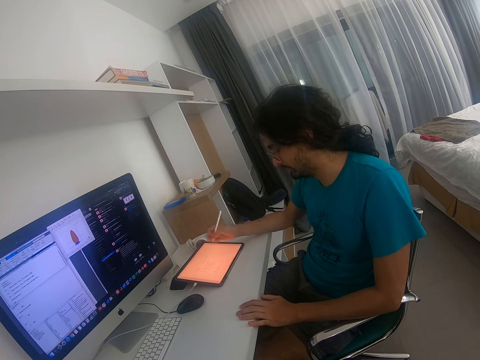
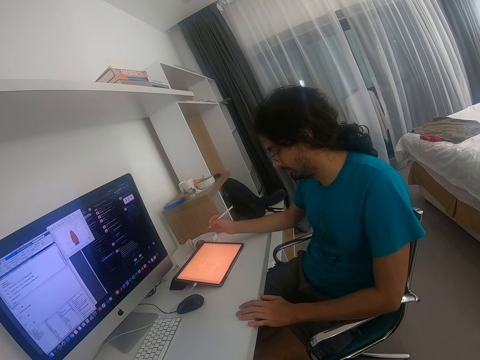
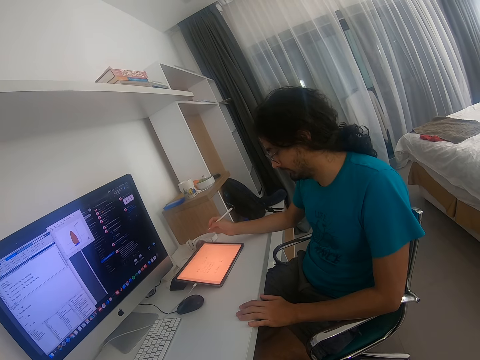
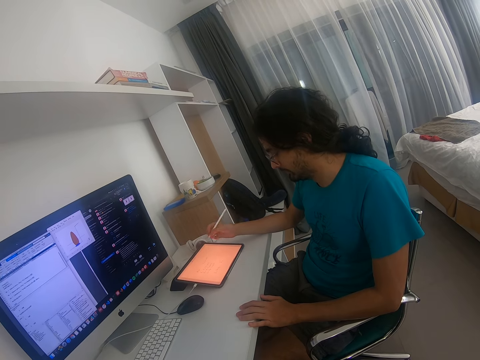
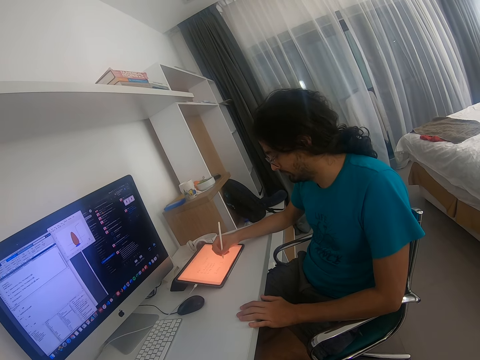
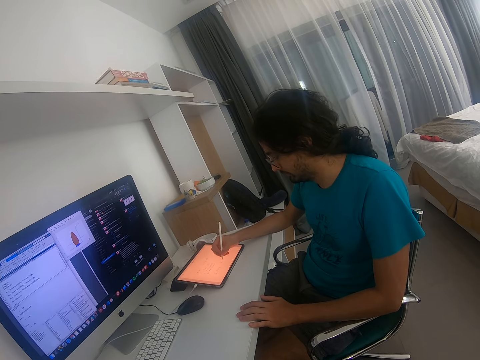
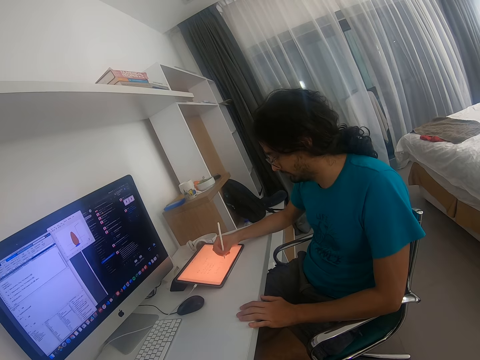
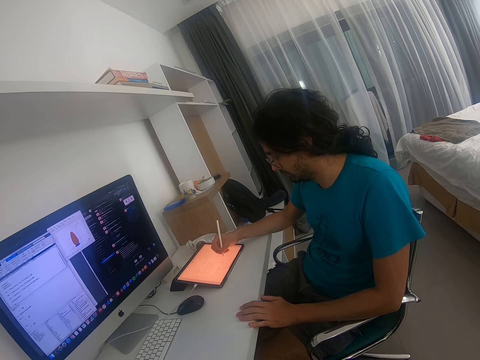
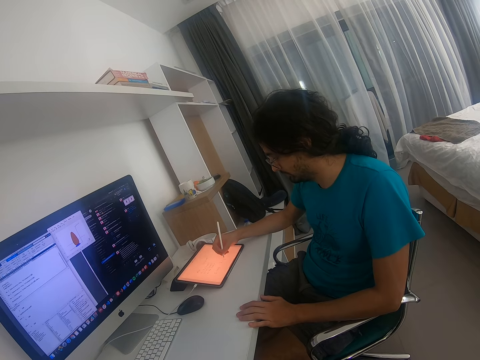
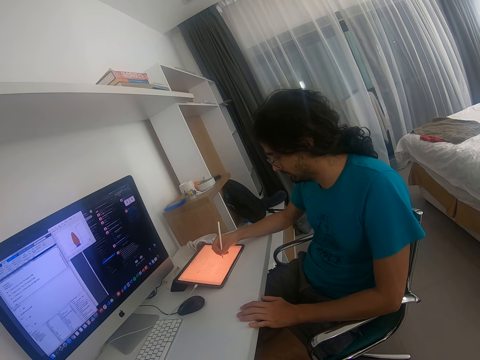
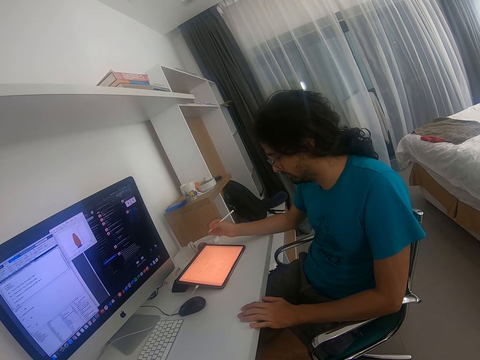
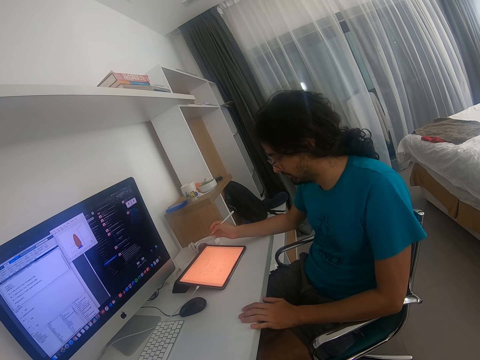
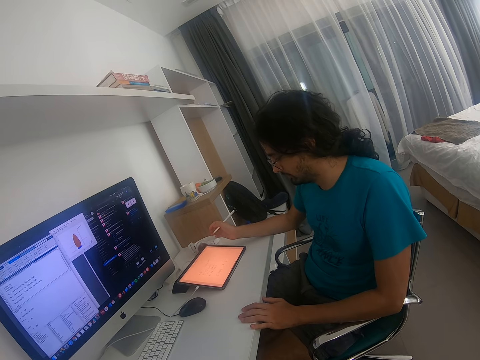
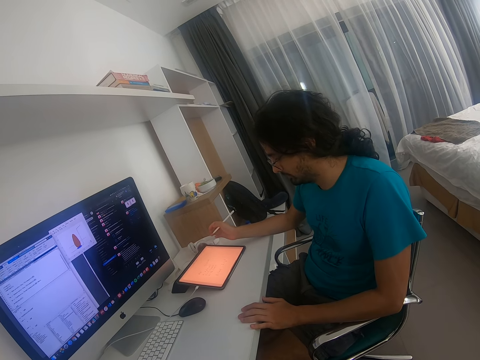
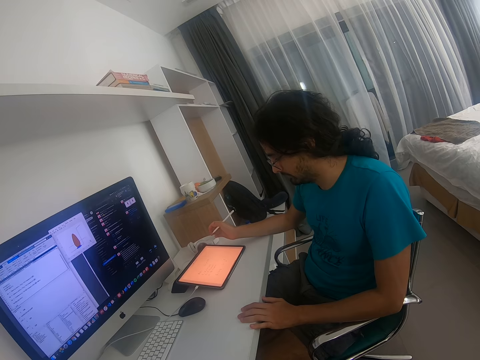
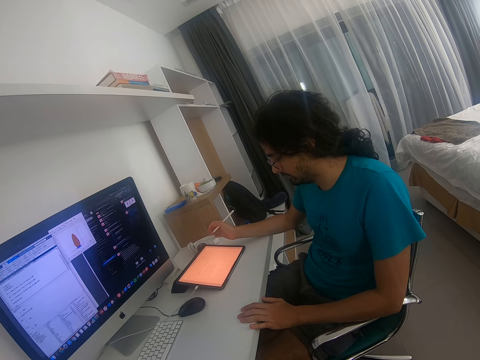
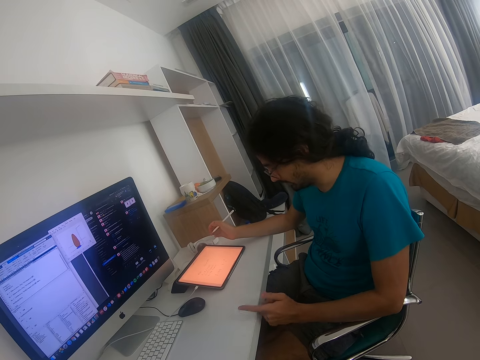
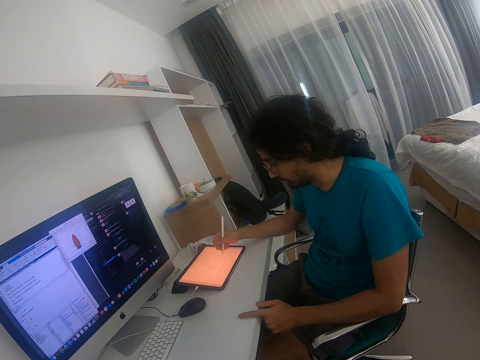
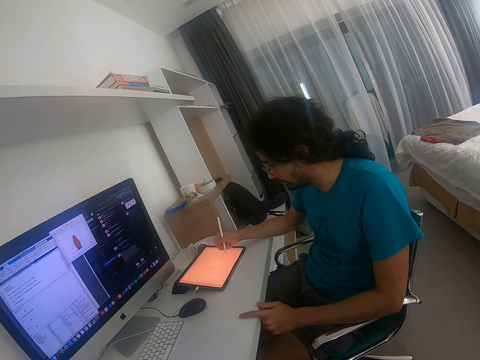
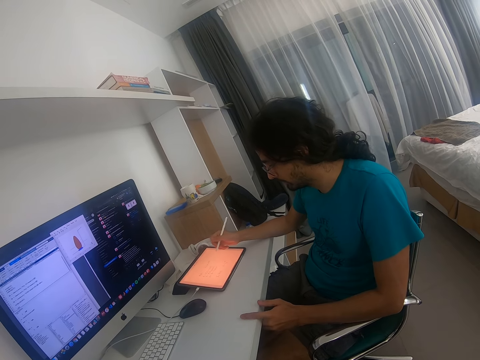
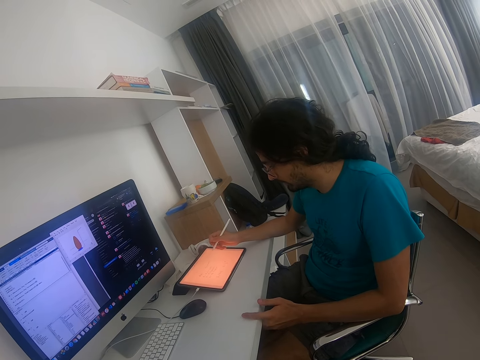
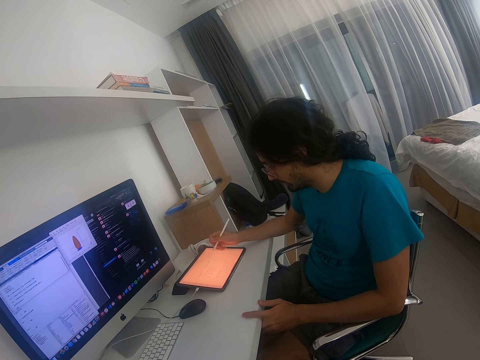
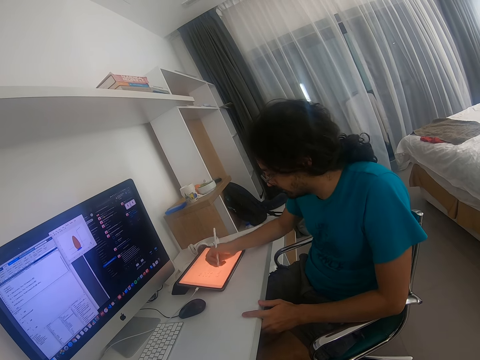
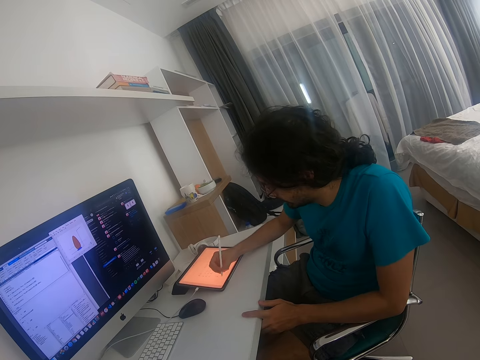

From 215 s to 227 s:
A person holds the touch pen. The person looks at the tablet.

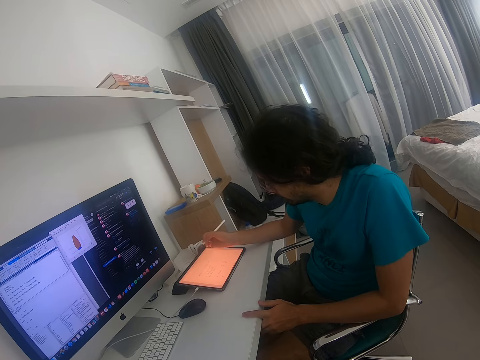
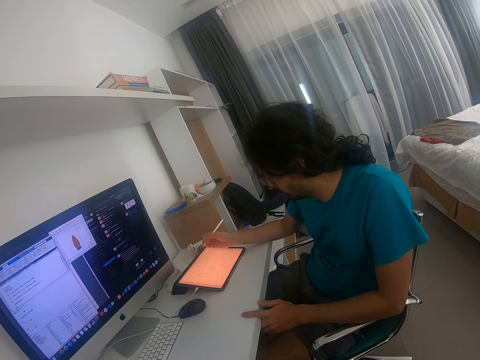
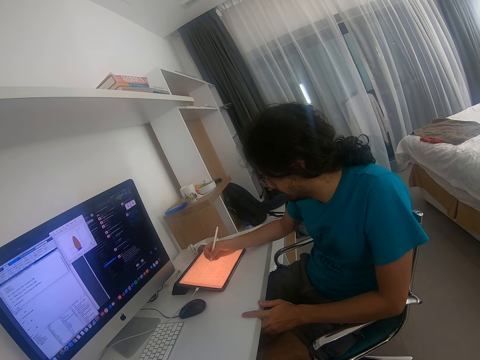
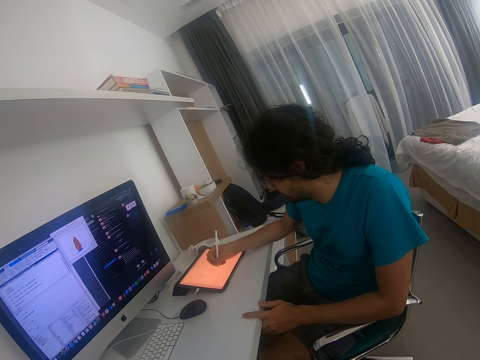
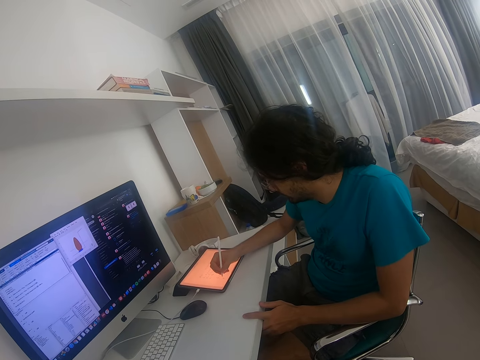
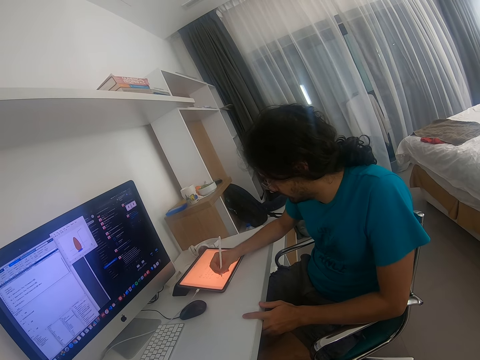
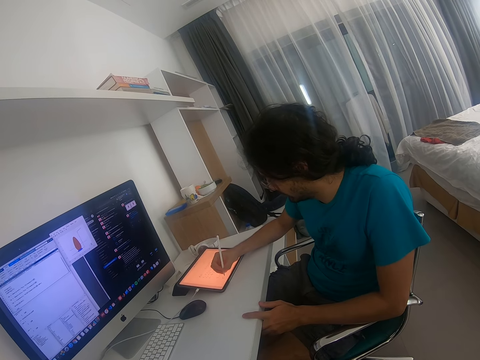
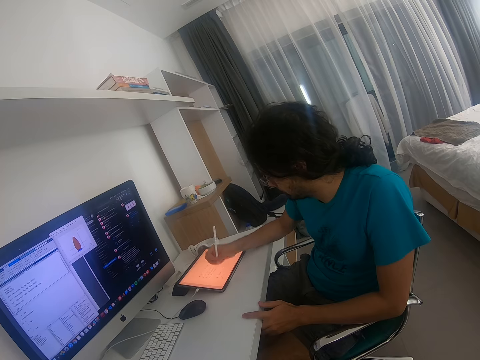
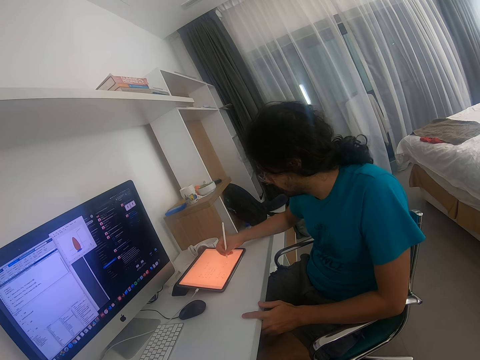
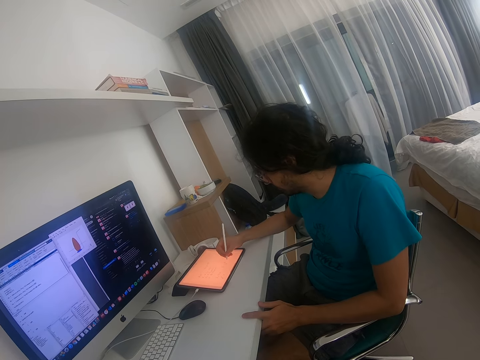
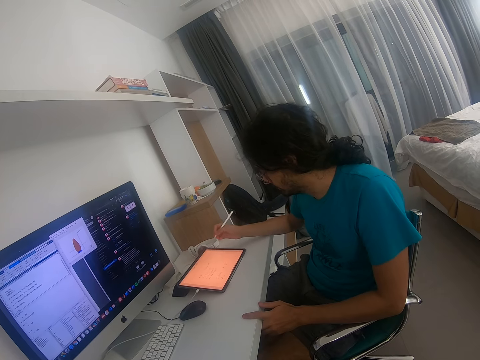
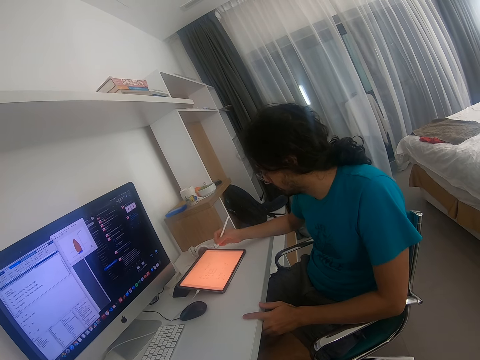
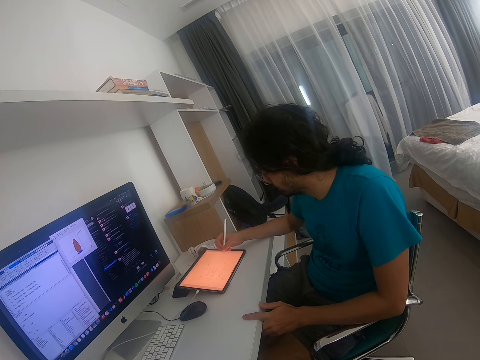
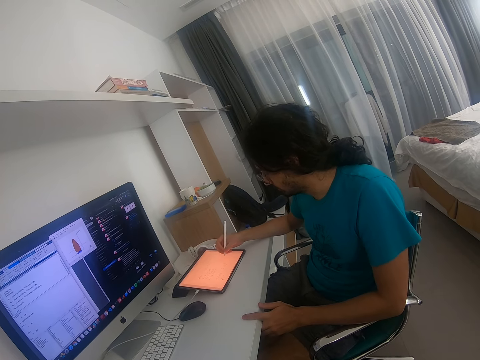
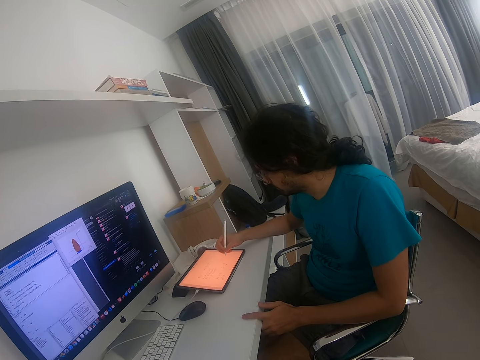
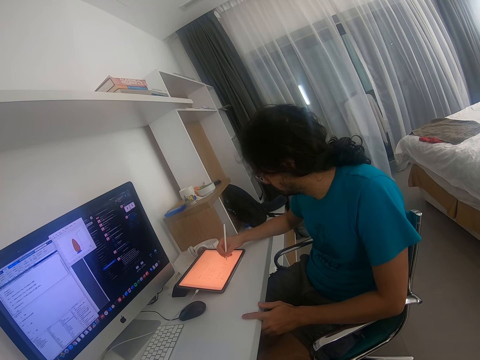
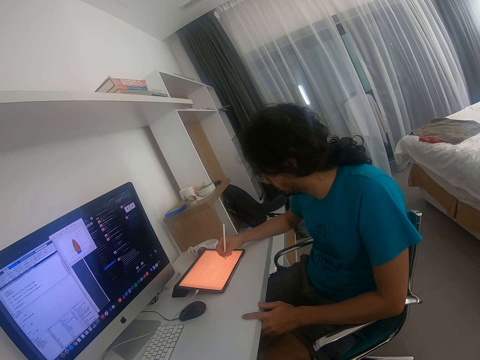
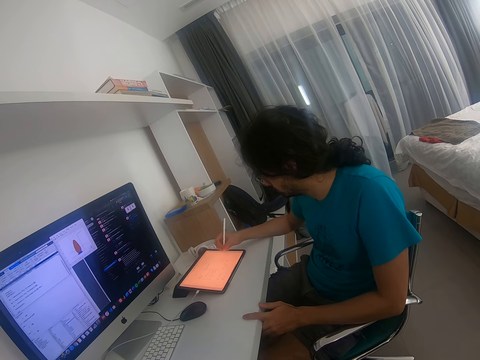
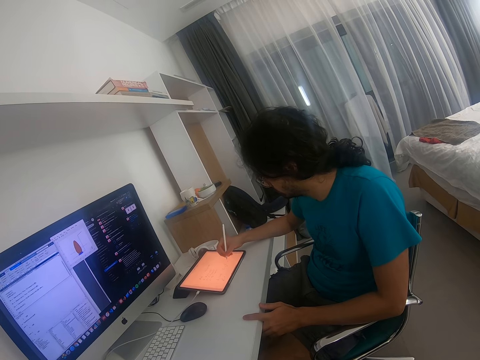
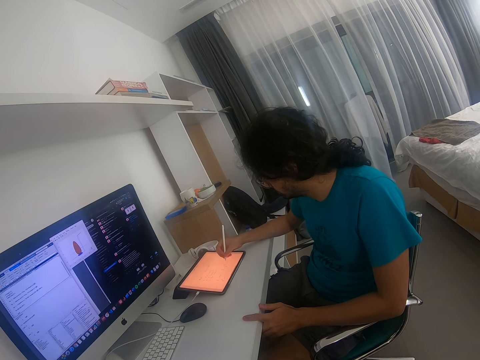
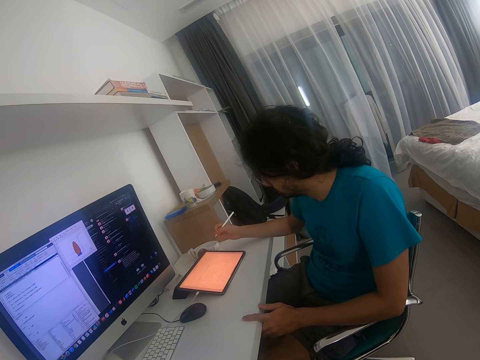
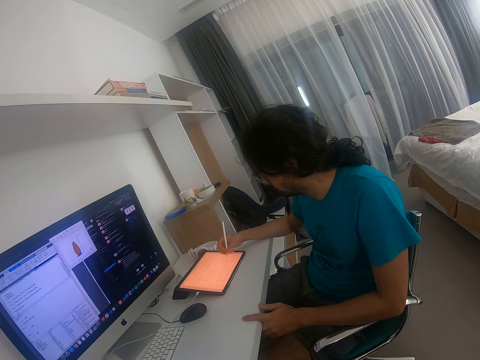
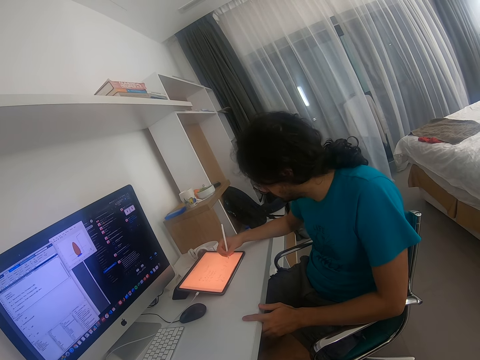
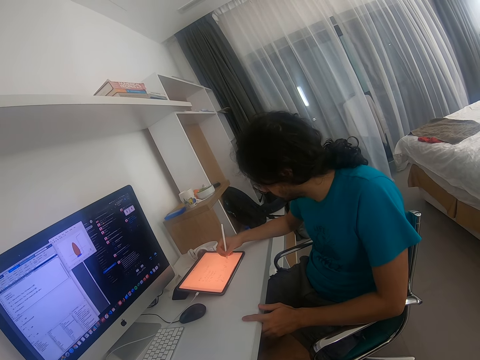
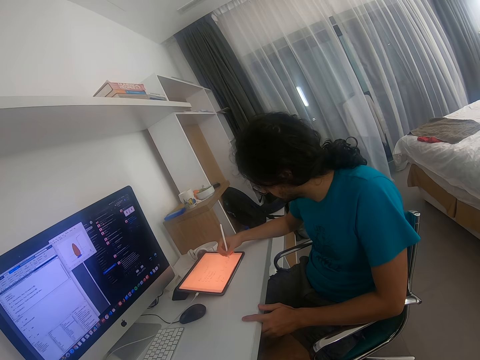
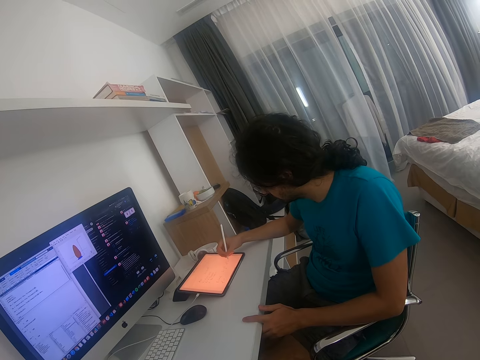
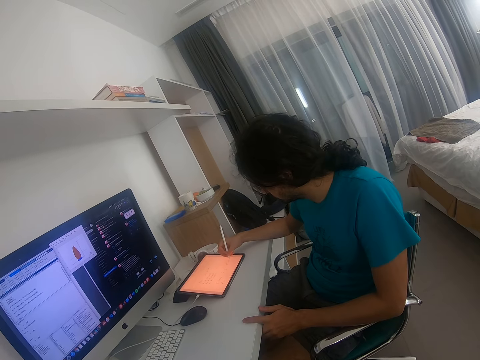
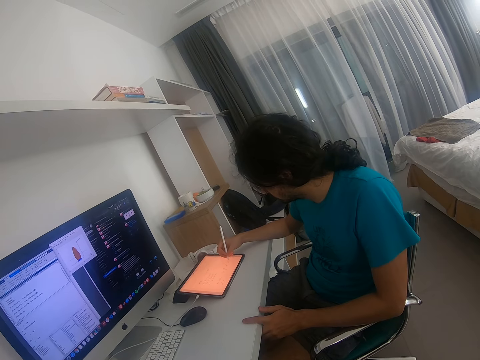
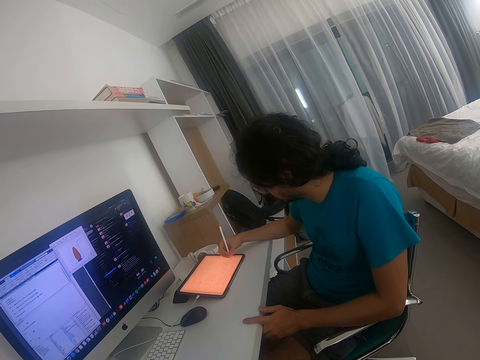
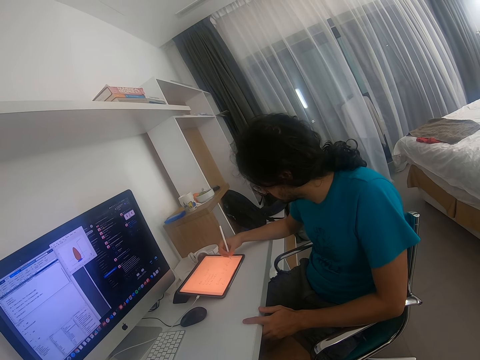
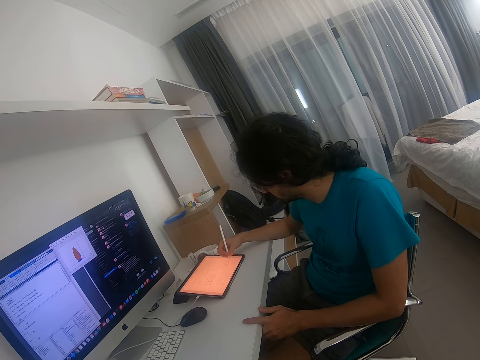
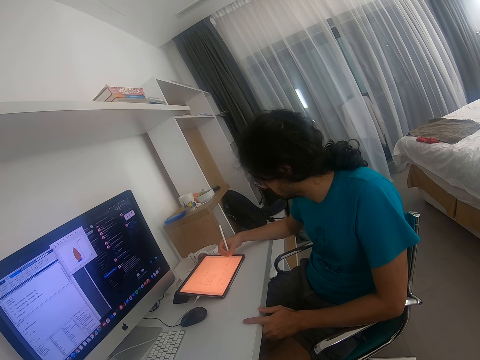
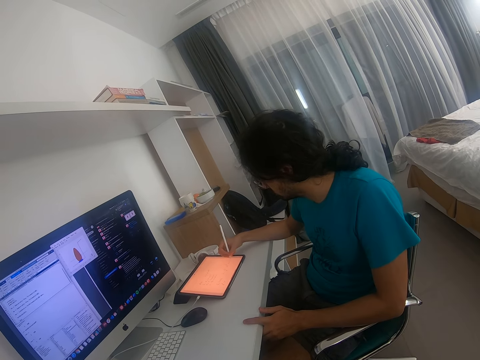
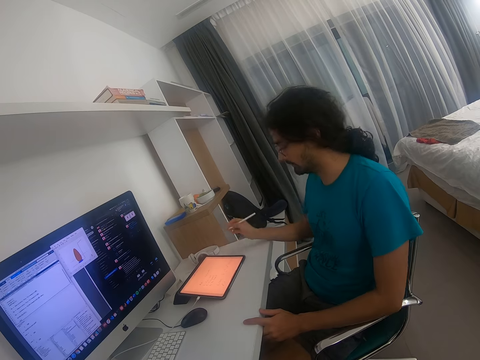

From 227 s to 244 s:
The camera wearer looks at the tablet. A person holds the touch screen. The person writes on the touch screen.
